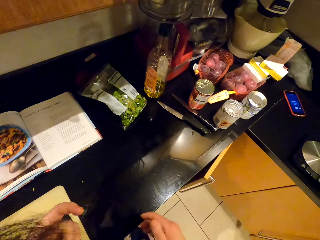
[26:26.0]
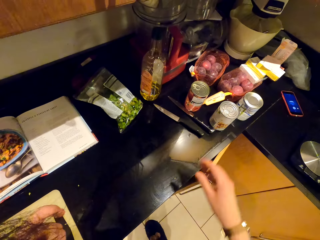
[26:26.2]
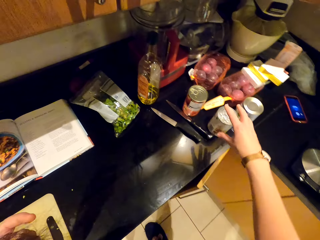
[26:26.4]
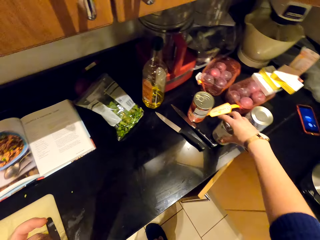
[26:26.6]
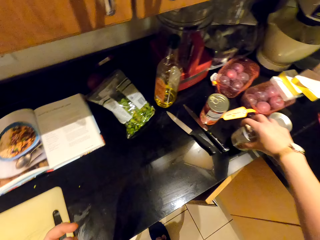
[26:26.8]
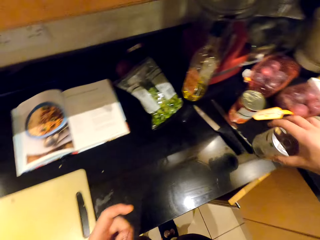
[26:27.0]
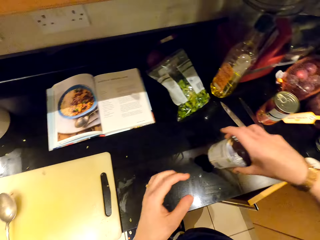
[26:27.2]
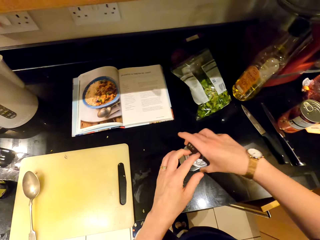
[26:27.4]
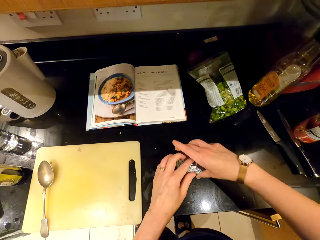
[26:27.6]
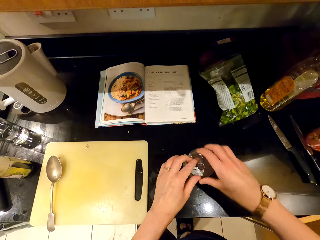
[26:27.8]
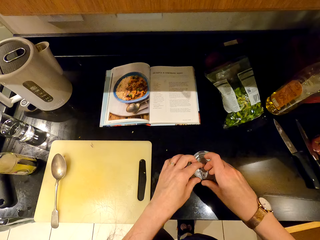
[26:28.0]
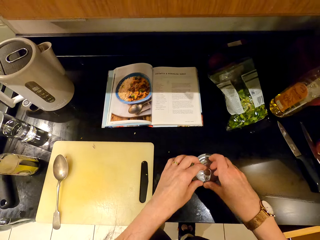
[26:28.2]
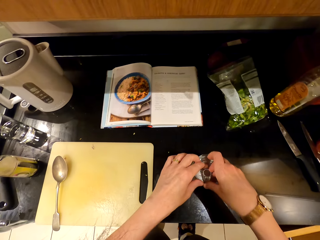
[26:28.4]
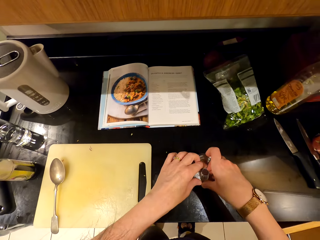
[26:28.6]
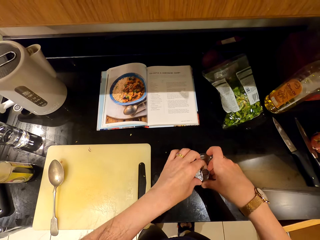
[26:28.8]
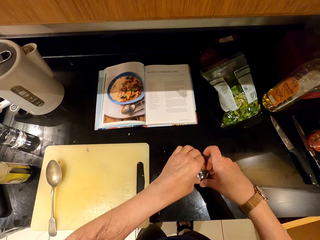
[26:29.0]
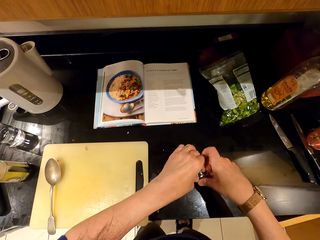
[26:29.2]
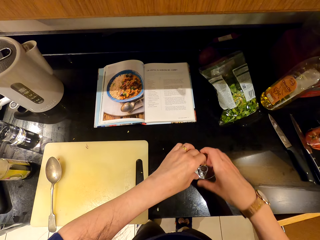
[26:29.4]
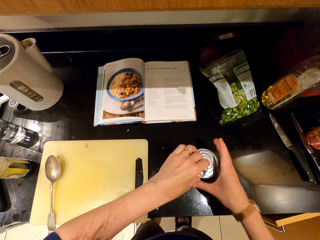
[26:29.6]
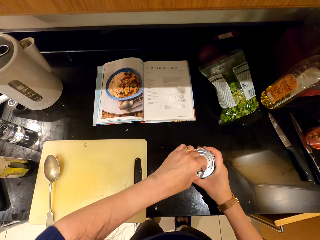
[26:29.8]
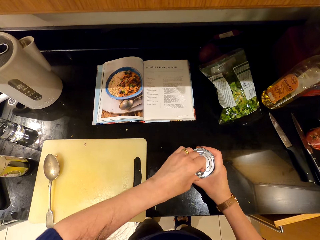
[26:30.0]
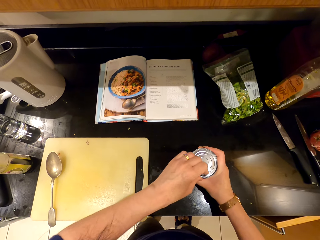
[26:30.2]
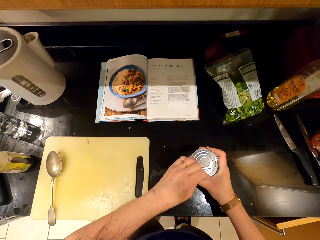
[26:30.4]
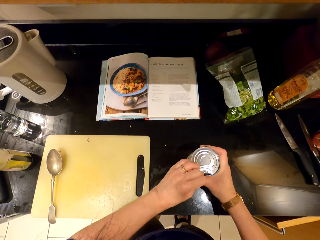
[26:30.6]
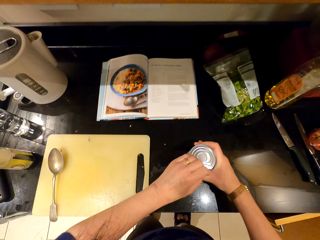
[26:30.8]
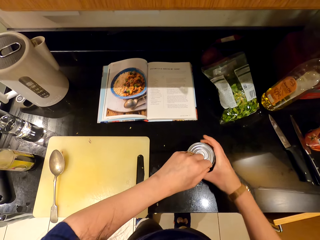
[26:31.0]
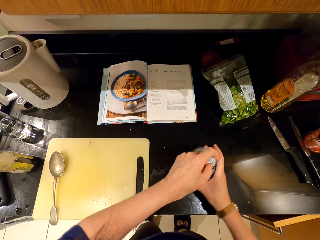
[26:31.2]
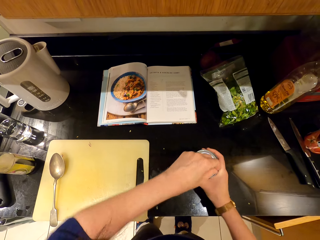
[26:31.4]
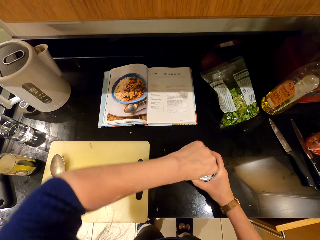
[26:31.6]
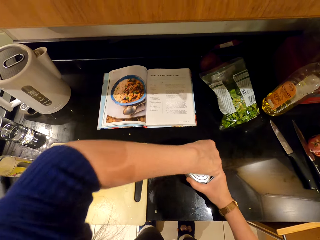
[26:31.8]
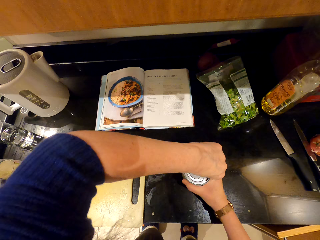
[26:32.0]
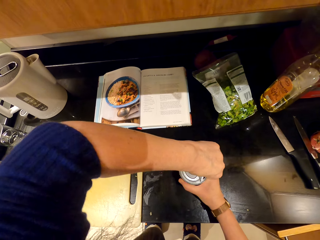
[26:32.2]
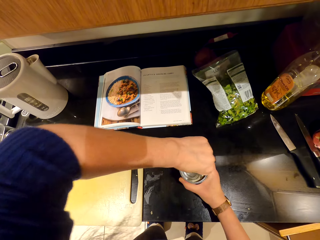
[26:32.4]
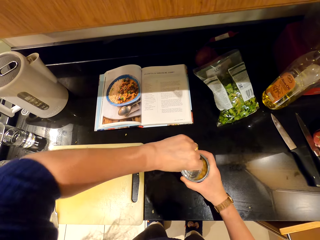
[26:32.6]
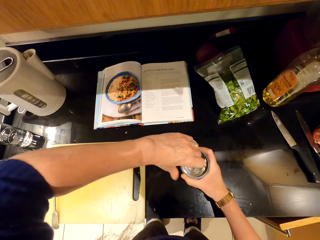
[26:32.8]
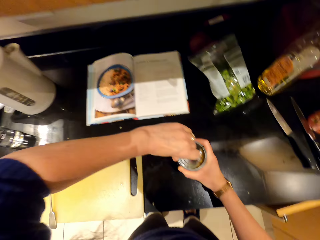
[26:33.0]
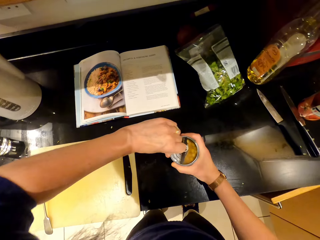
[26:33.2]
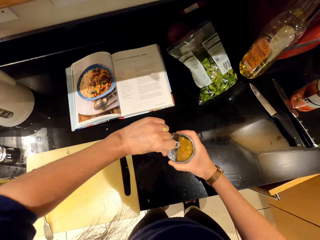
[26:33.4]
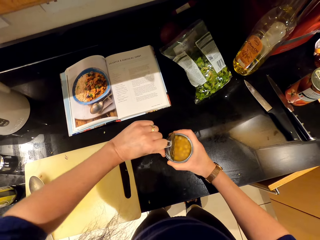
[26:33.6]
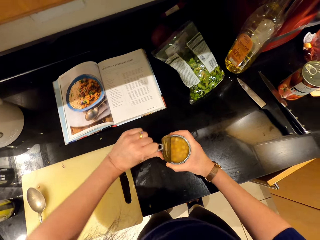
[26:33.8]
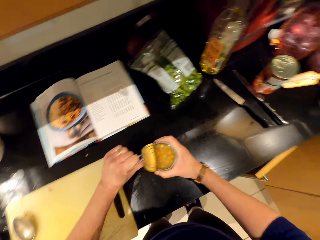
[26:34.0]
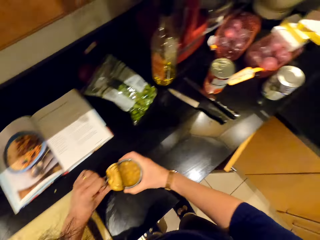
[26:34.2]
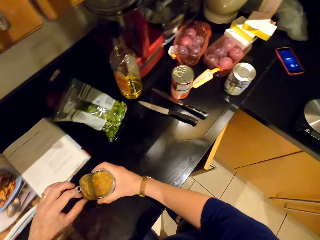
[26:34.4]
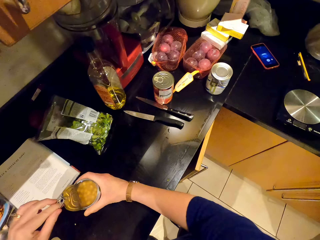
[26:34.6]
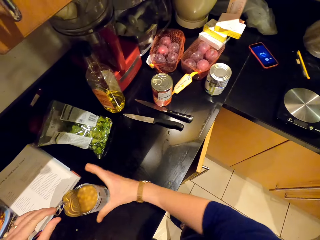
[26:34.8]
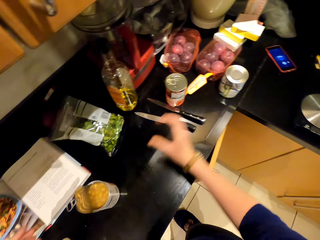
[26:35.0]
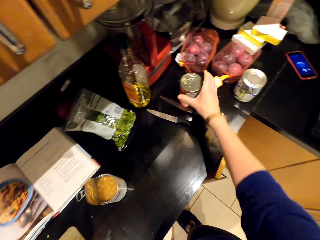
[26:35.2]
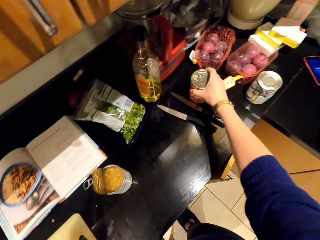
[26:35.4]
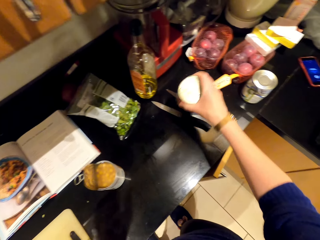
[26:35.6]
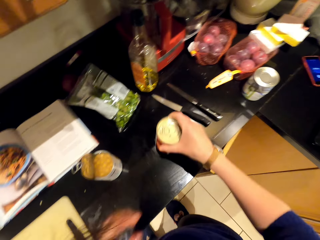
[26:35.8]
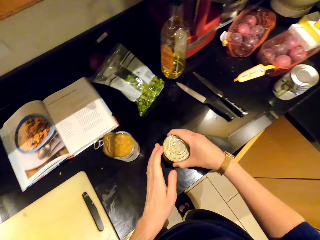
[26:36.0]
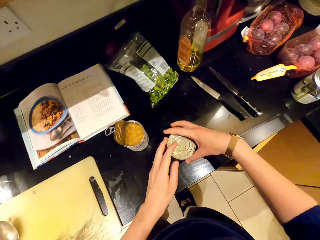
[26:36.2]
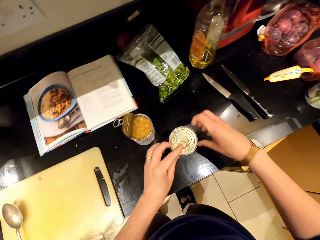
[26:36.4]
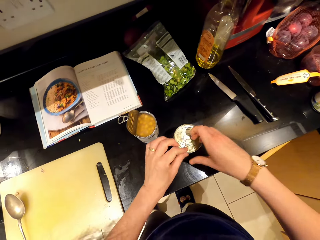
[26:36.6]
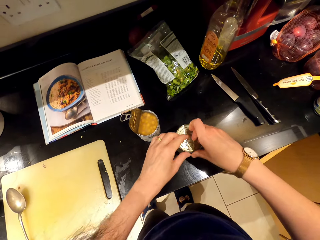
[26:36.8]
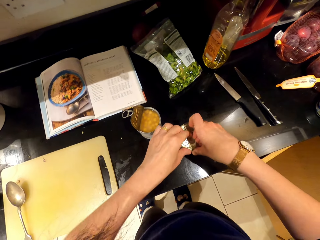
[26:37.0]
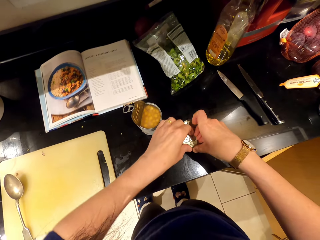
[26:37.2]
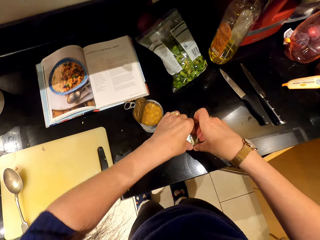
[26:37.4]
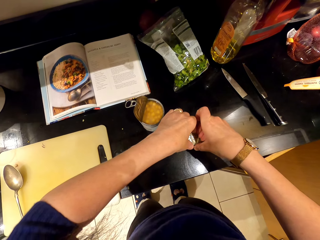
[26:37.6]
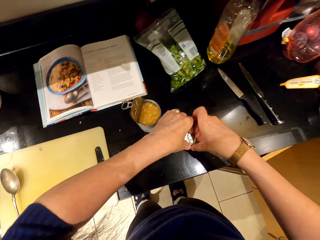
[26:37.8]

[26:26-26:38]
The camera wearer picks up the tin. They open the tin. They pick up another tin. They place the tin on the countertop.

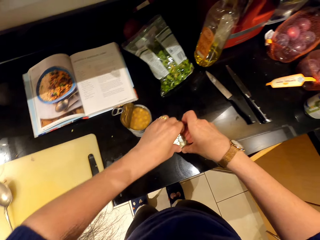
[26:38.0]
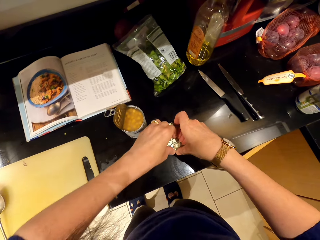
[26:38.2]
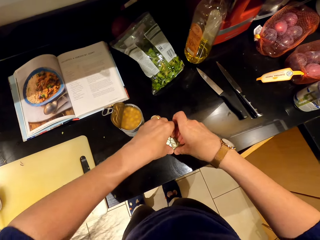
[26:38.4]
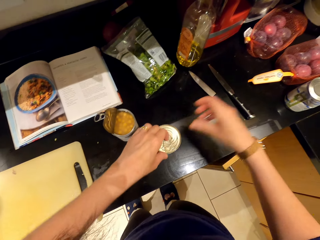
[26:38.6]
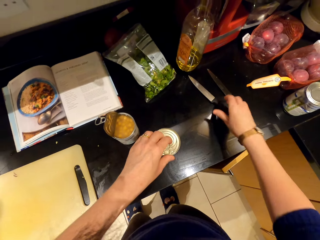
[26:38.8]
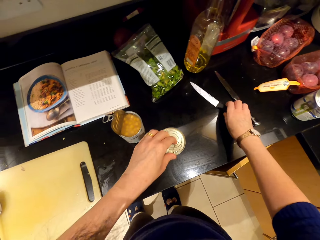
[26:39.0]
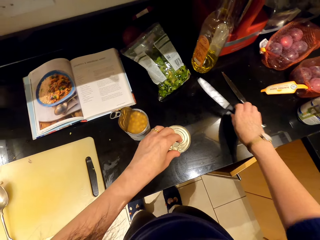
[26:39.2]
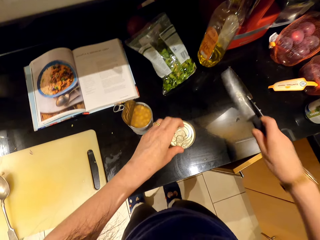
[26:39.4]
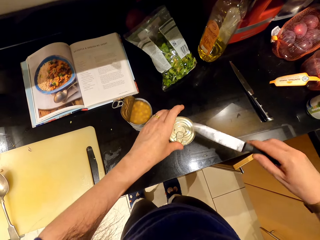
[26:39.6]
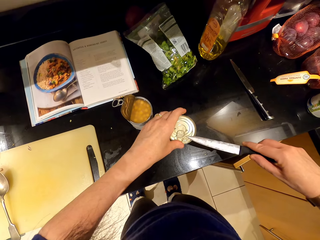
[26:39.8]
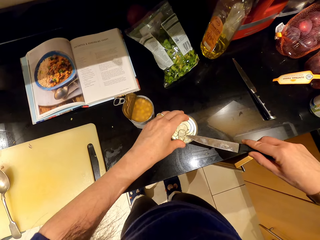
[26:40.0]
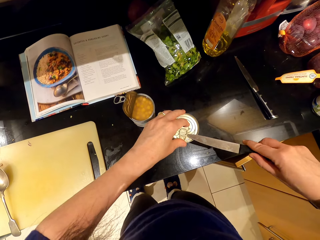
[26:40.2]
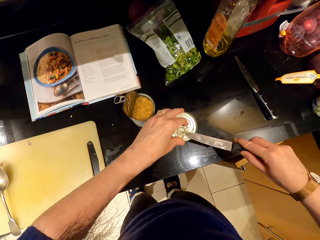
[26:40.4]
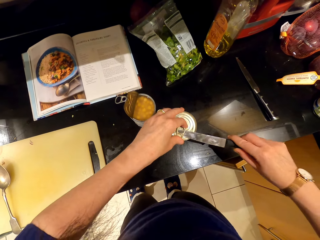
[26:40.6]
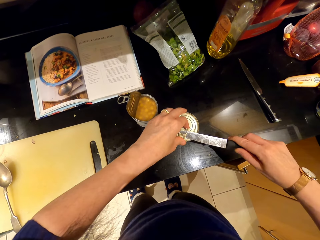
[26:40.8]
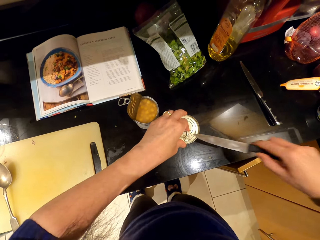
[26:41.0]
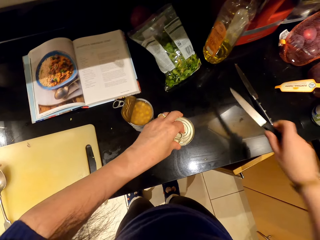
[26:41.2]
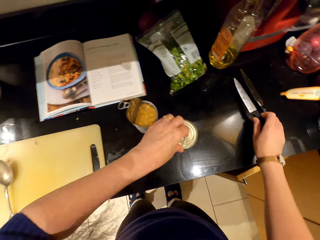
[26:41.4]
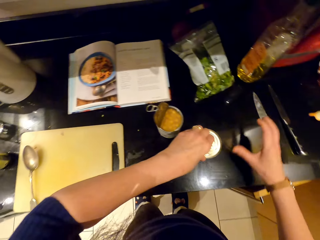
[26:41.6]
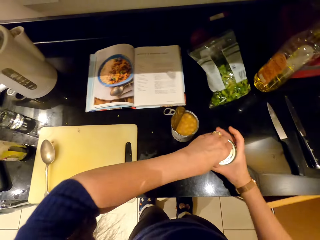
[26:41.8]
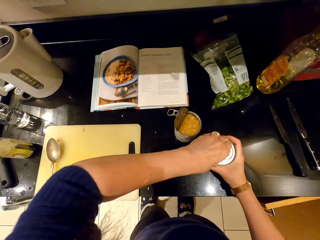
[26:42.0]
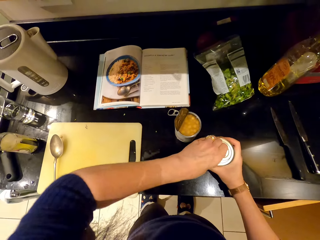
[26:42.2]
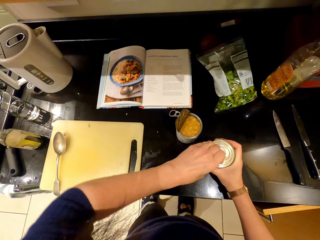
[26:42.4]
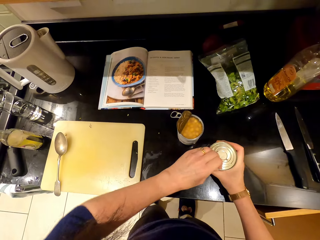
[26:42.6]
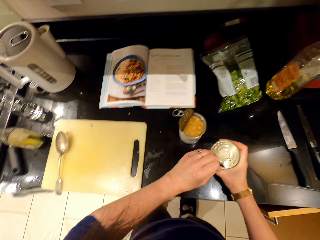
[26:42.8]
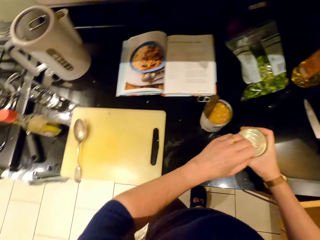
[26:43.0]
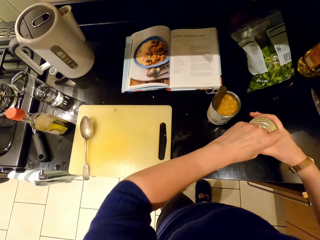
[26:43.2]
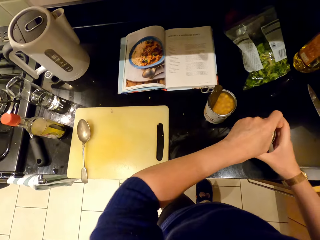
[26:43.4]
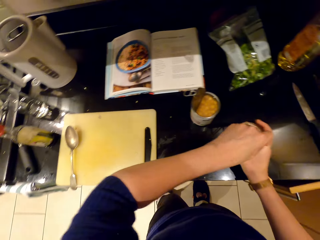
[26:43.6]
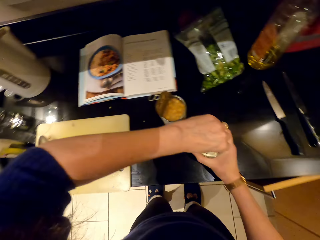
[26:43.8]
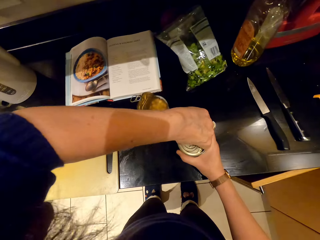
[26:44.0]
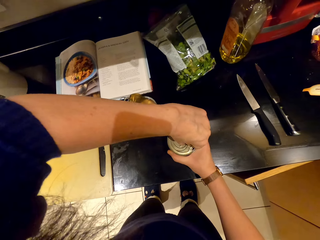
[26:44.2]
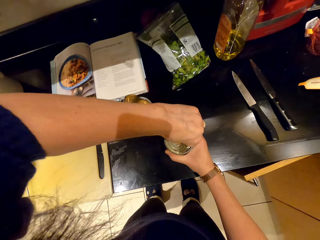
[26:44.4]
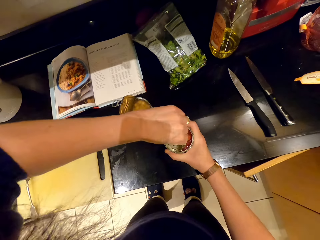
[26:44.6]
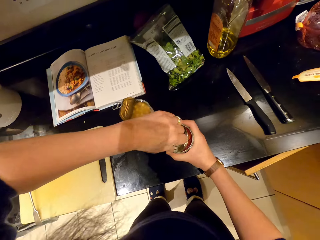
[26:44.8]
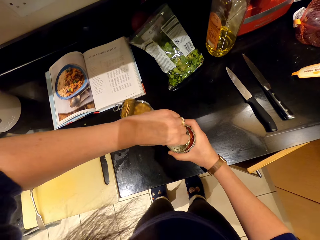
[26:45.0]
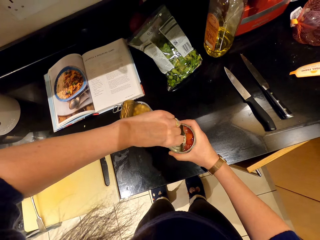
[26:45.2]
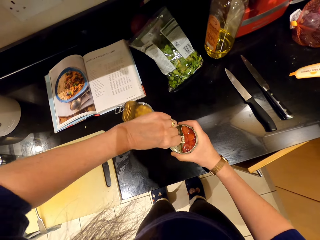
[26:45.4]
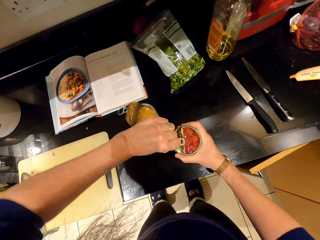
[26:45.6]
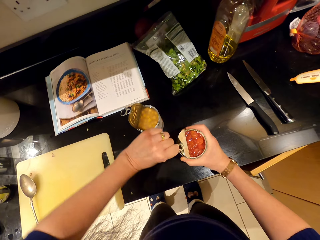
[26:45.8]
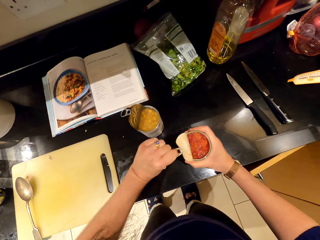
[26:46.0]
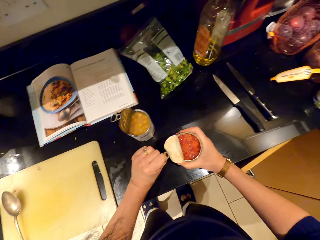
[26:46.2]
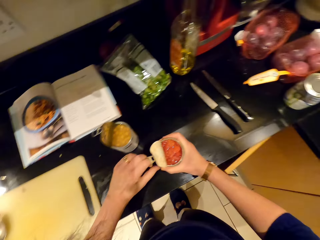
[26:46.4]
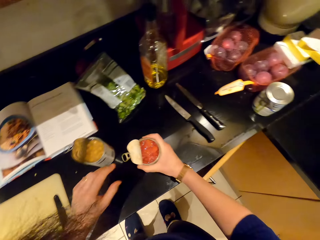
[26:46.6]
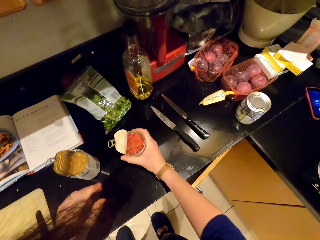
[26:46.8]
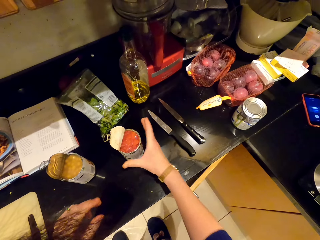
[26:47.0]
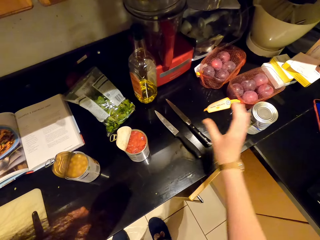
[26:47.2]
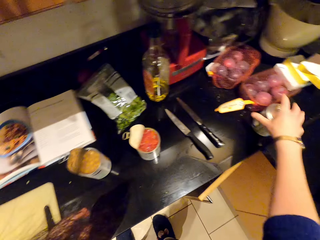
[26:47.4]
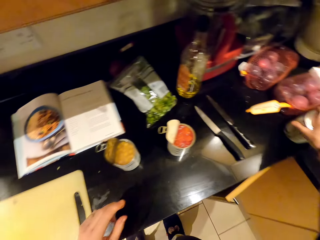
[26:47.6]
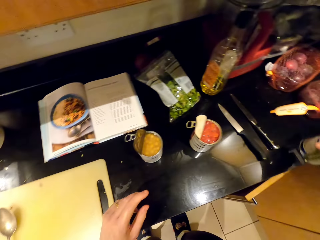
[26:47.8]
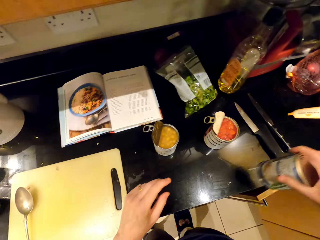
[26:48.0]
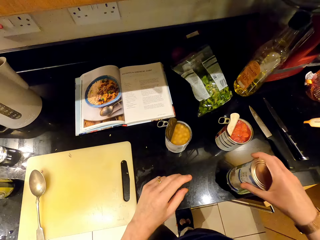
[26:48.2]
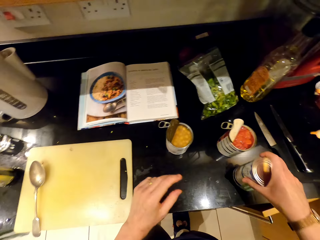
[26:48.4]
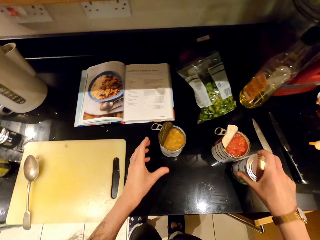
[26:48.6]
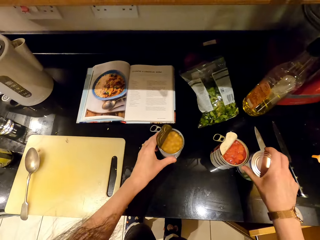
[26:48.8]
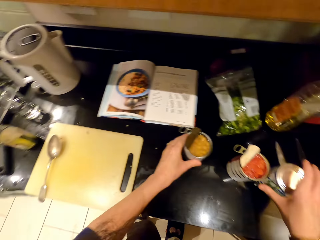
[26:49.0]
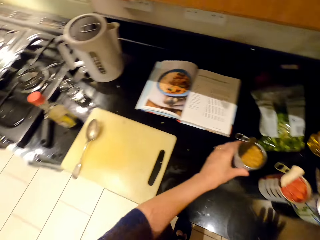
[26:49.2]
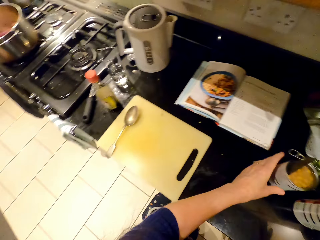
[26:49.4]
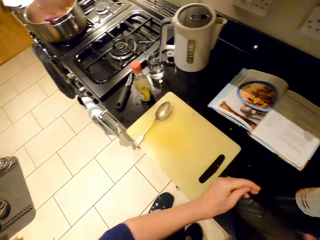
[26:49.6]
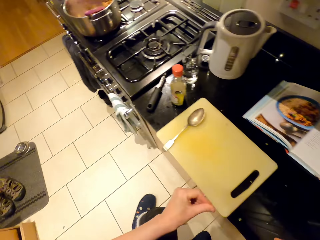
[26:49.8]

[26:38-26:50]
The camera wearer opens the tin. They pick up the knife. They open the tin with the knife. They place the knife on the countertop. They open the tin. They pick up another tin. They place the tin on the countertop.
